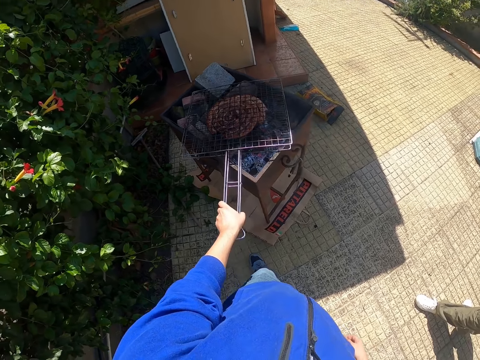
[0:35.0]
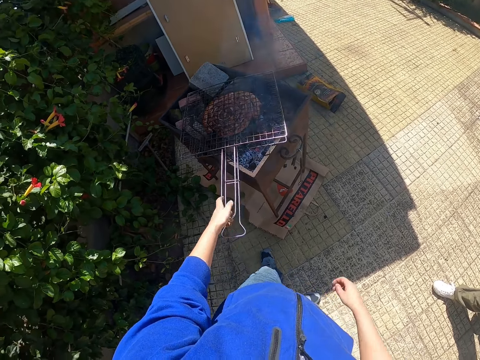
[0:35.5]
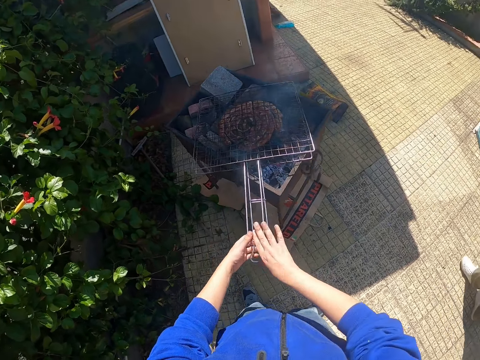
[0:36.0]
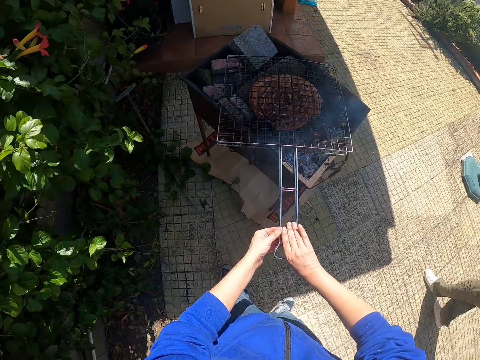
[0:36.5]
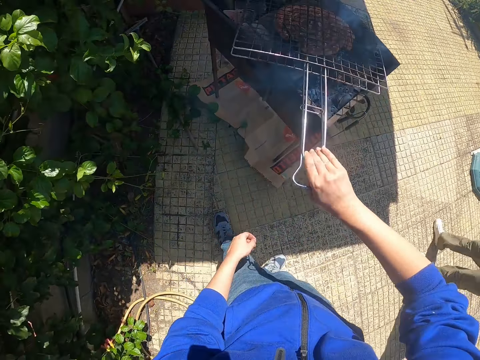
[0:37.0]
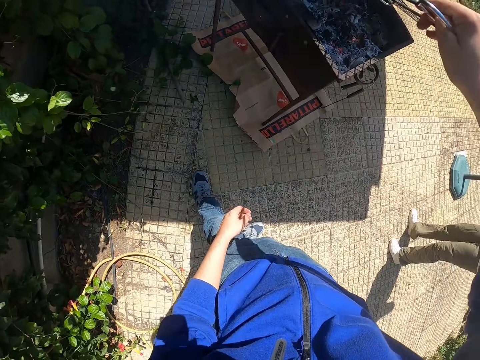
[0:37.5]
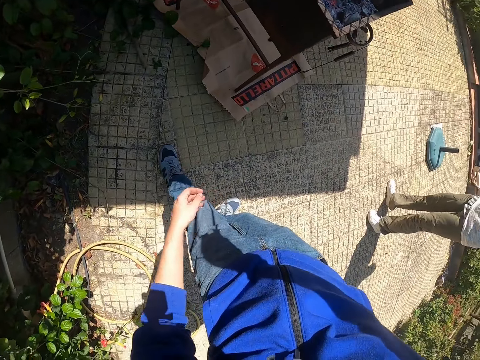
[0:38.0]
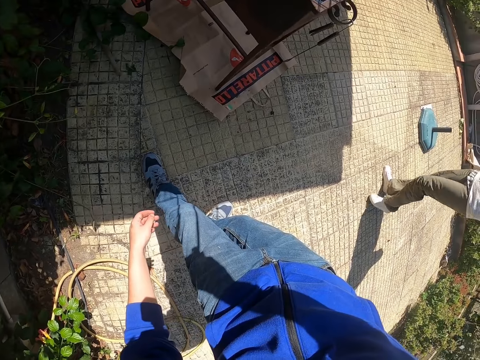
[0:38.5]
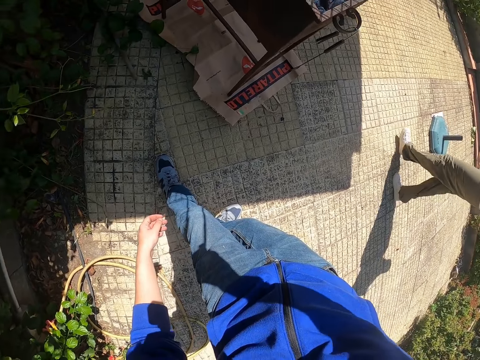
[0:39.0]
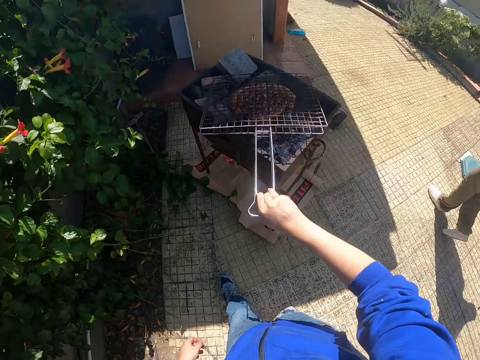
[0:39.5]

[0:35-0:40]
The camera wearer lifts the grilling basket of sausage on the grill with his right hand. He drops the grilling basket of sausage on the grill with his left hand.

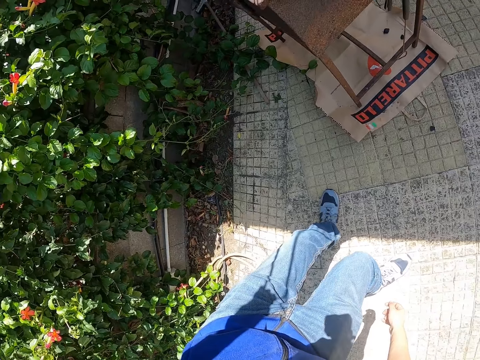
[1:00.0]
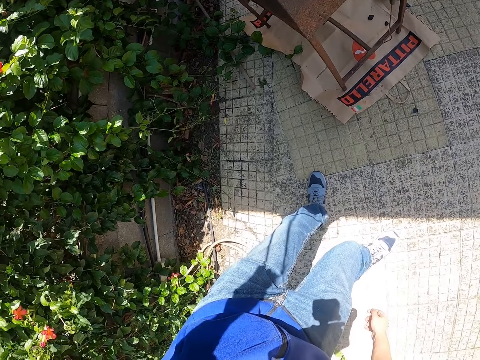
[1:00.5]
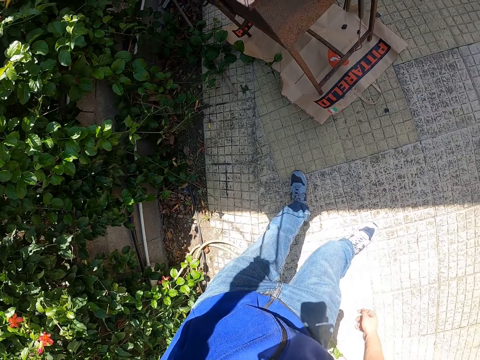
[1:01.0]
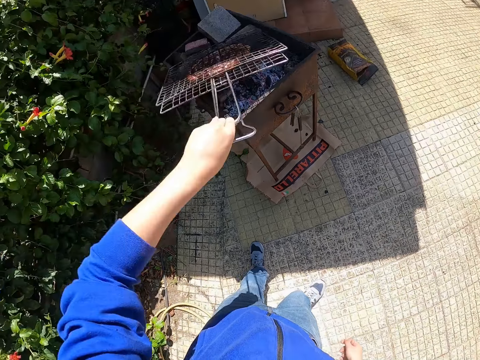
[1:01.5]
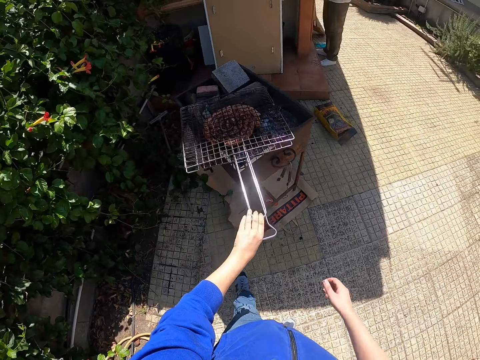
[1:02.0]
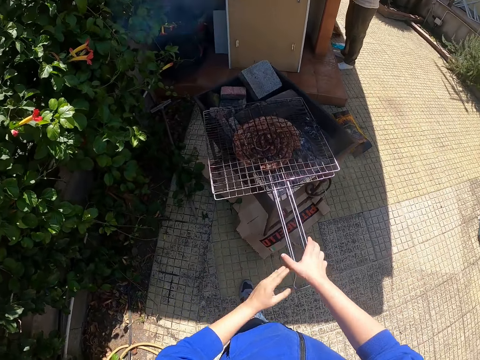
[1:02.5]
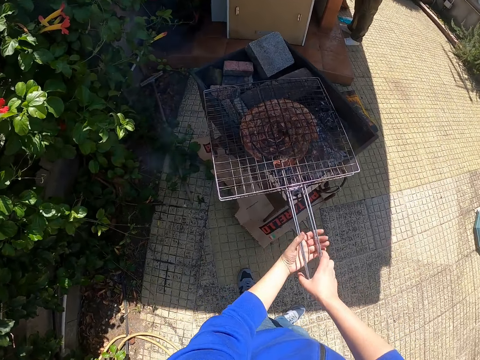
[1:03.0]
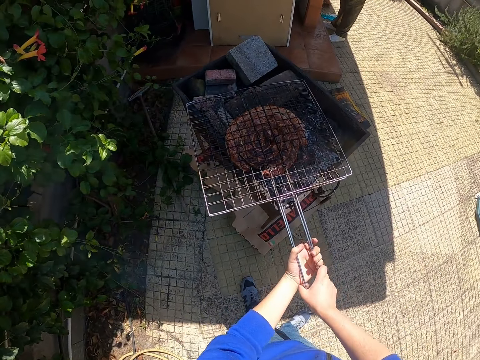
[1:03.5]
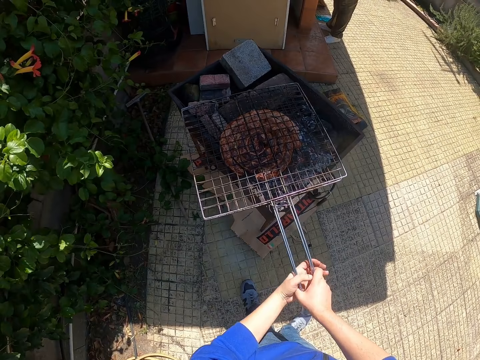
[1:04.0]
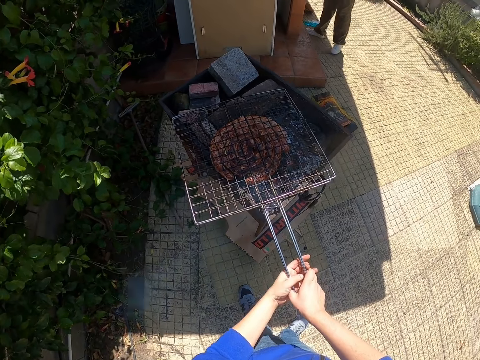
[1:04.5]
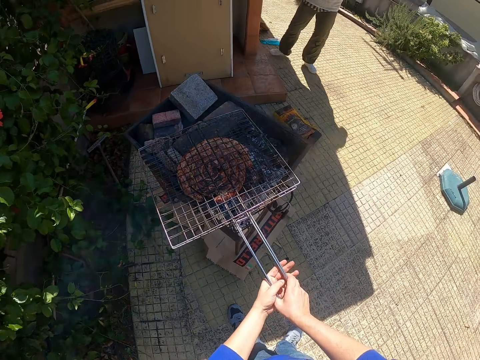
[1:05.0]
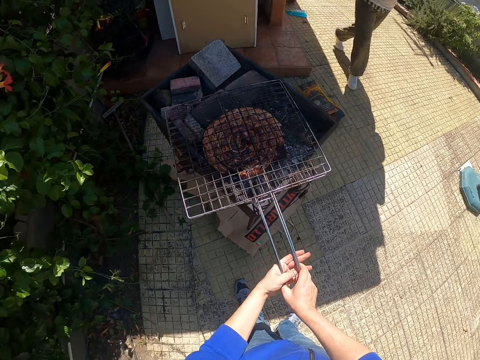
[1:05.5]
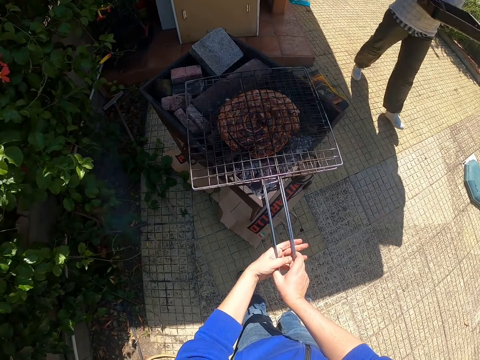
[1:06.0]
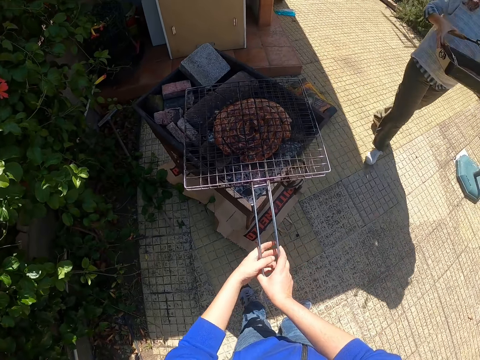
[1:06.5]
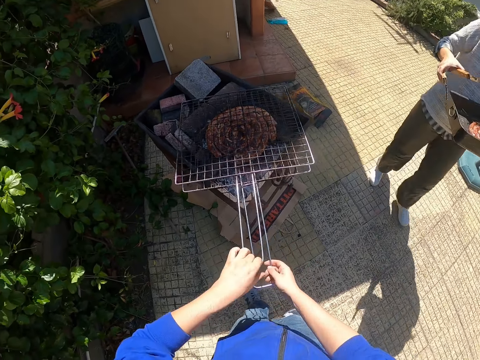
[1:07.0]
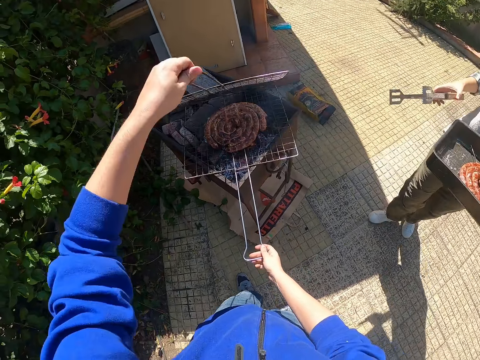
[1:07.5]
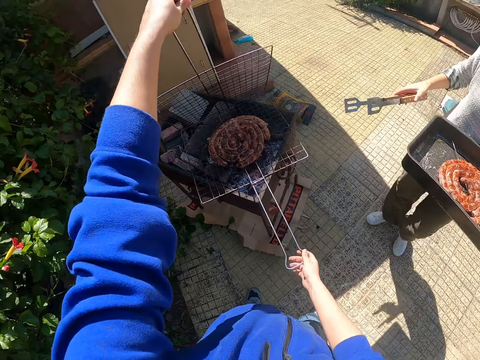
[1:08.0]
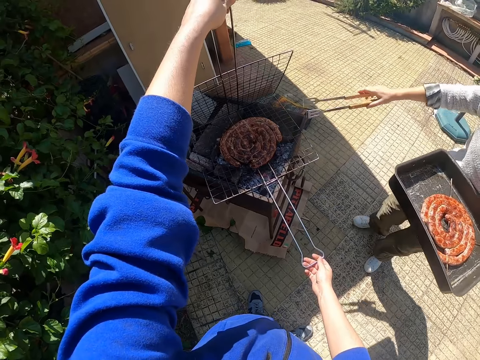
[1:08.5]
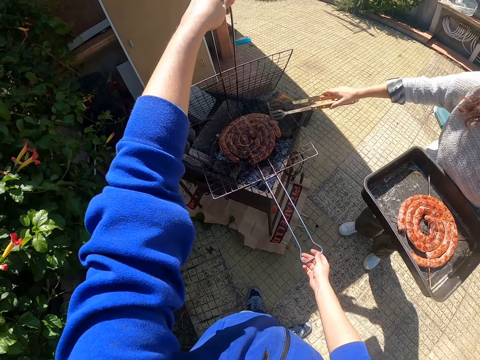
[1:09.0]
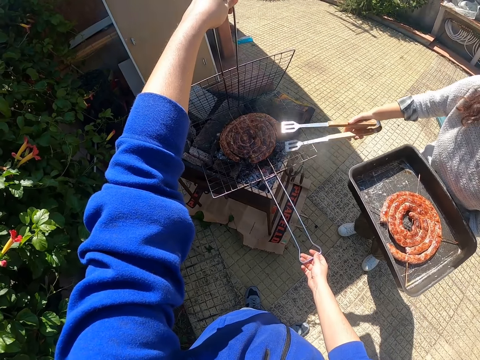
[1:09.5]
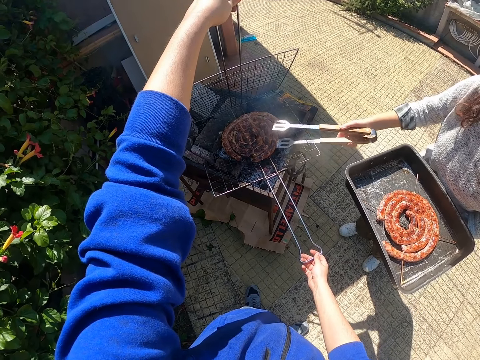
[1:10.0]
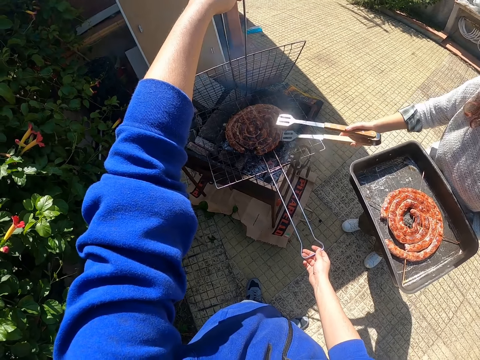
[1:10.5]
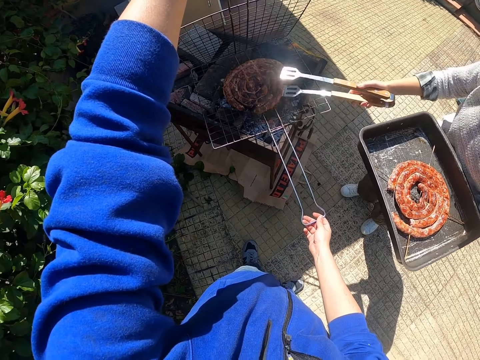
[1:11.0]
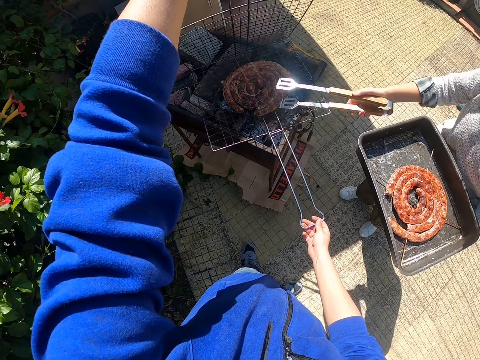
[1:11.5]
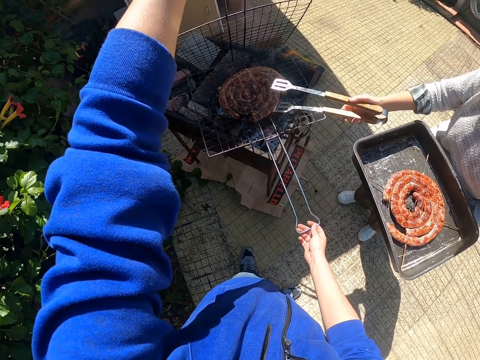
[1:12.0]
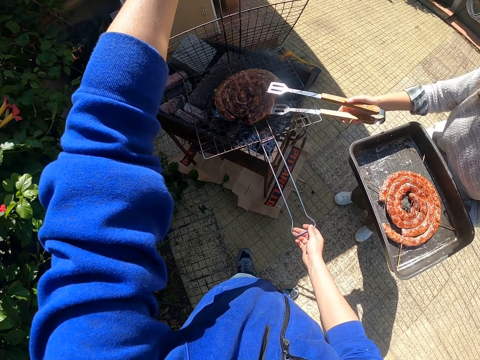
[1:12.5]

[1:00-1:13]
The camera wearer drops the grilling basket or wire roaster of sausage on the grill with his left hand. He holds the wire roaster. He adjusts the grilling basket of sausage on the grill with his hands. A woman walks in the compound. The woman carries a food pan in her hands. The camera wearer opens the grilling basket of sausage on the grill with his left hand. The woman lifts the meat on the wire roaster. The woman checks the sausage with a pair of tongs in her right hand.

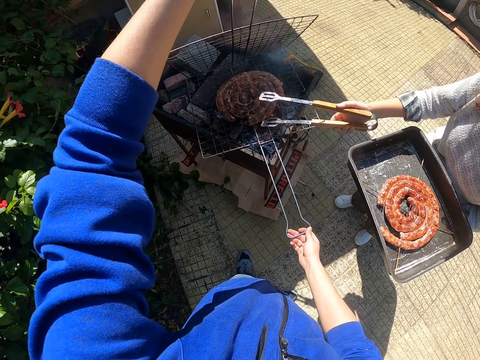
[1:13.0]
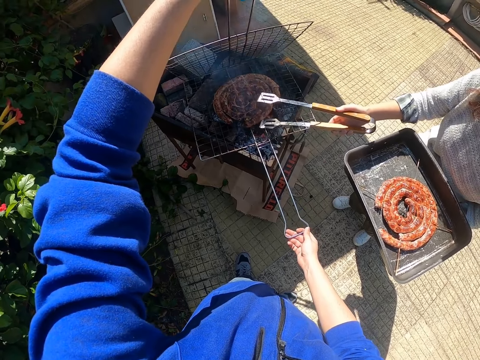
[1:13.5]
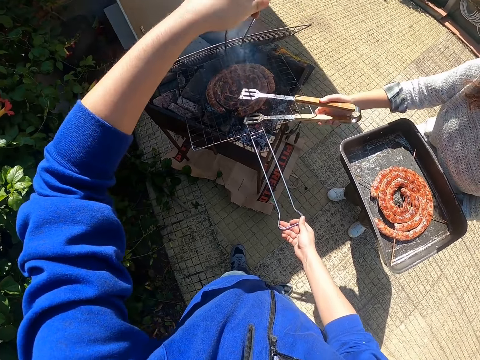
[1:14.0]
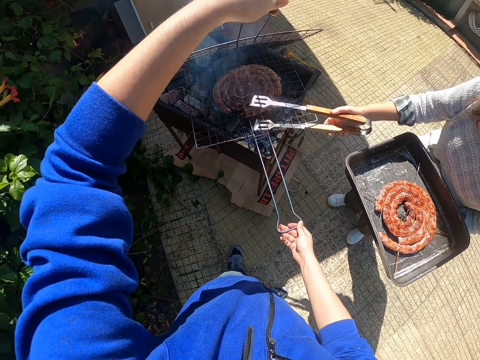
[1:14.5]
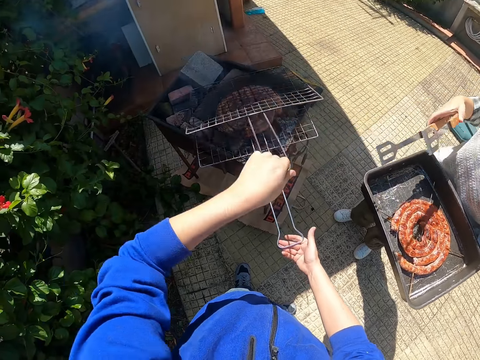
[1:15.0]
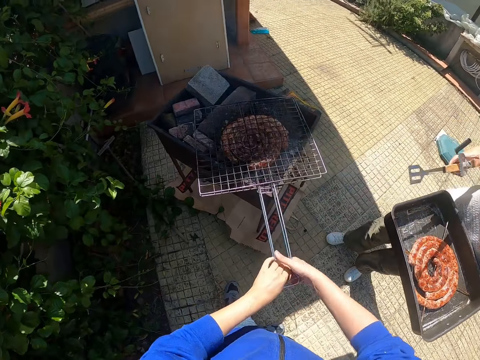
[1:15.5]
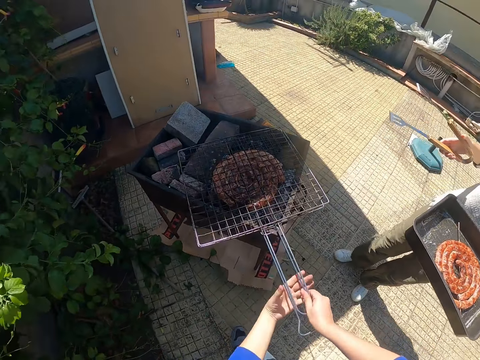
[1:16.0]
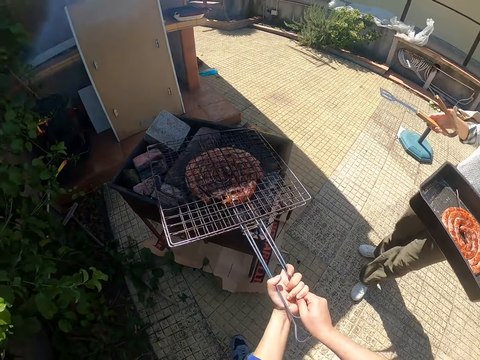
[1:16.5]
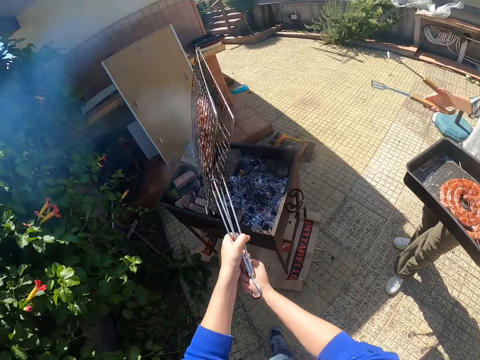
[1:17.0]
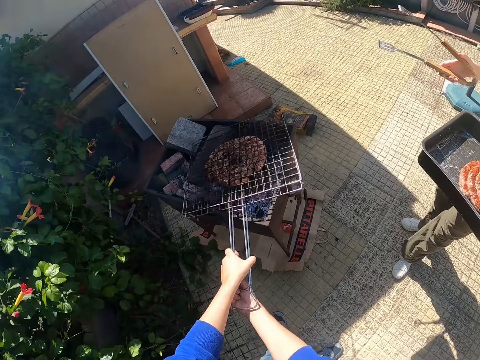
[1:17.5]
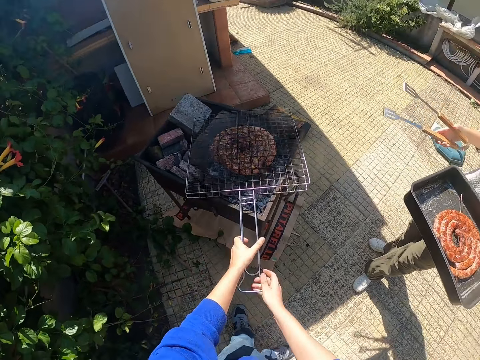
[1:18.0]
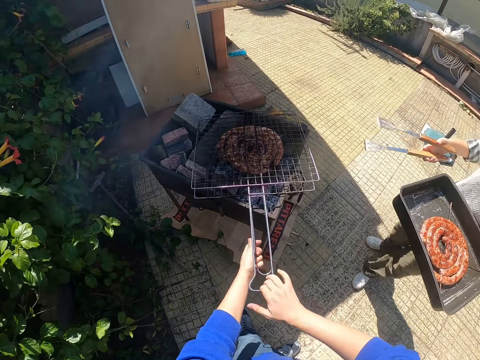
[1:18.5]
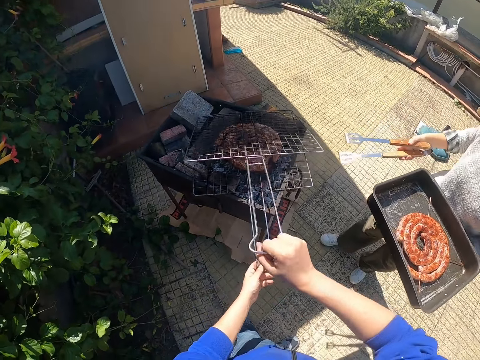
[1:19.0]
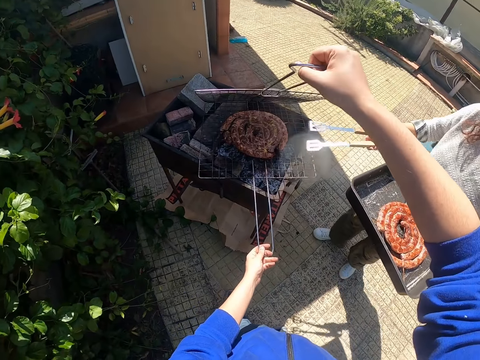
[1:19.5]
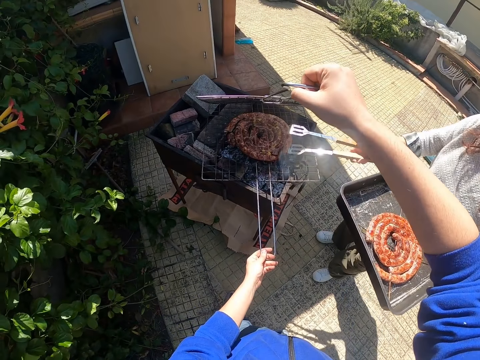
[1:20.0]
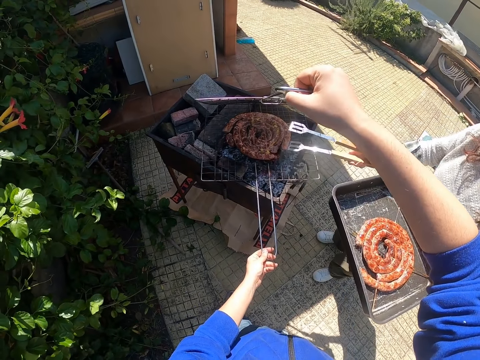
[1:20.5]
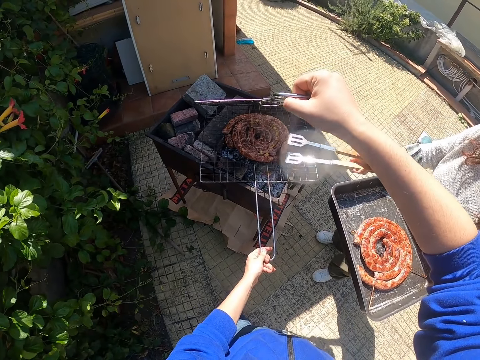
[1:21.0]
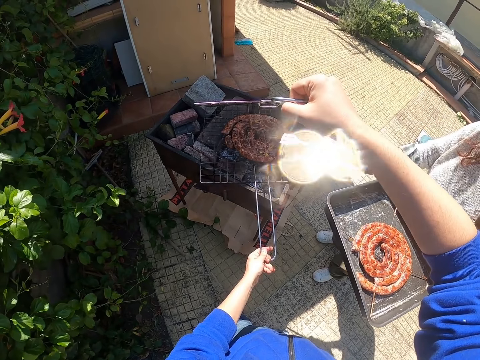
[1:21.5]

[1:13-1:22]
The camera wearer closes the grilling basket or wire roaster of sausage on the grill with his left hand. He turns the grilling basket of sausage on the grill with his hands. He tilts the wire roaster. He opens the grilling basket of sausage on the grill with his right hand. The woman checks the sausage with a pair of tongs in her right hand. The woman lifts the meat on the wire roaster with a tong.
